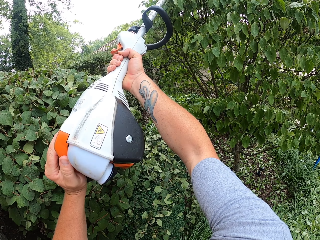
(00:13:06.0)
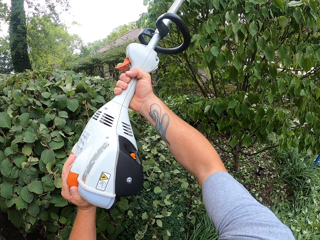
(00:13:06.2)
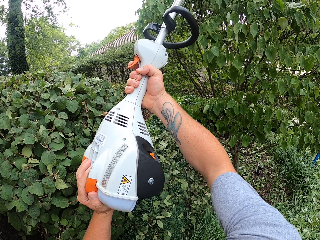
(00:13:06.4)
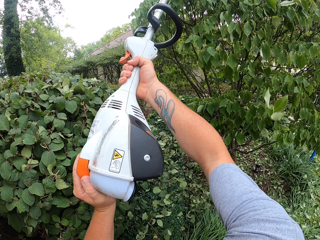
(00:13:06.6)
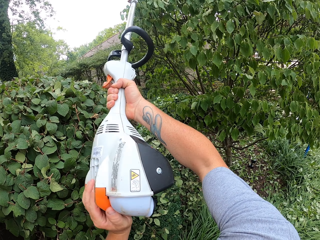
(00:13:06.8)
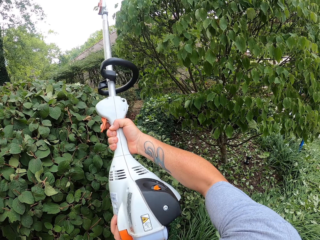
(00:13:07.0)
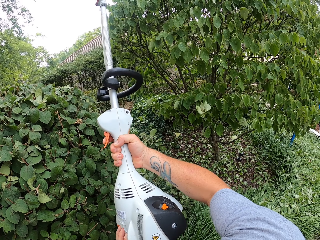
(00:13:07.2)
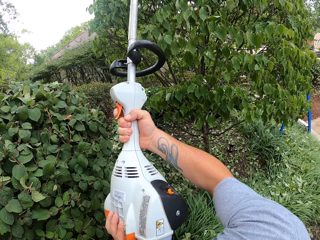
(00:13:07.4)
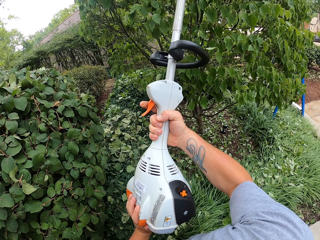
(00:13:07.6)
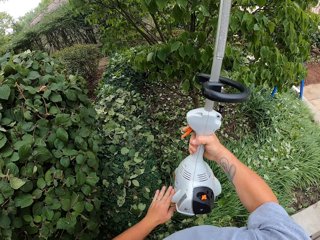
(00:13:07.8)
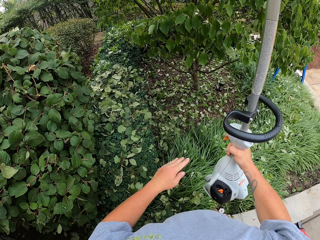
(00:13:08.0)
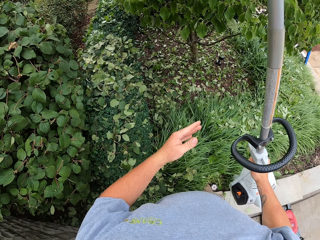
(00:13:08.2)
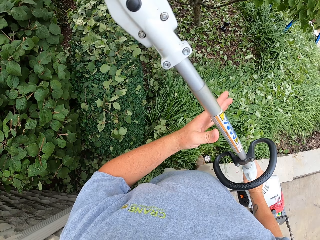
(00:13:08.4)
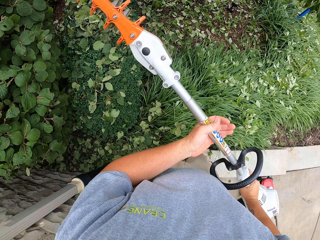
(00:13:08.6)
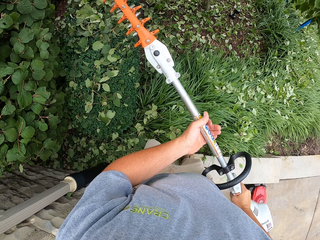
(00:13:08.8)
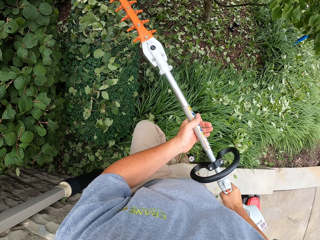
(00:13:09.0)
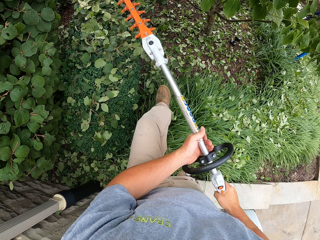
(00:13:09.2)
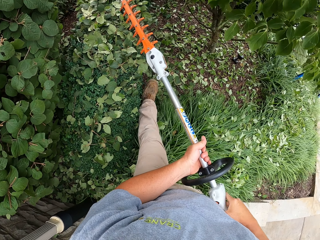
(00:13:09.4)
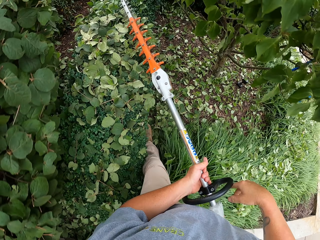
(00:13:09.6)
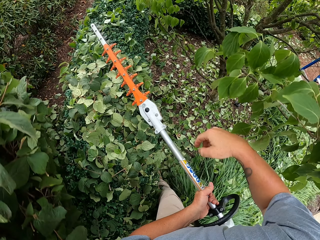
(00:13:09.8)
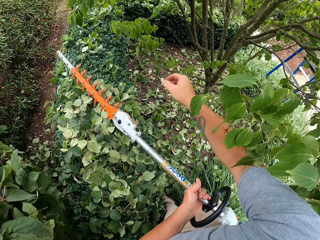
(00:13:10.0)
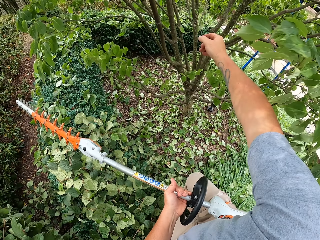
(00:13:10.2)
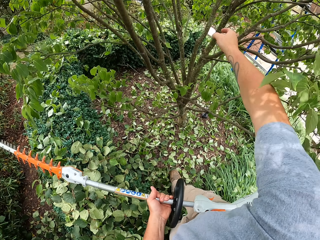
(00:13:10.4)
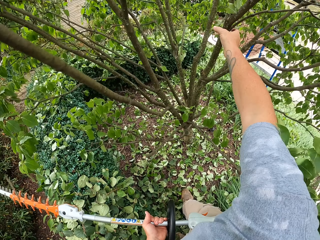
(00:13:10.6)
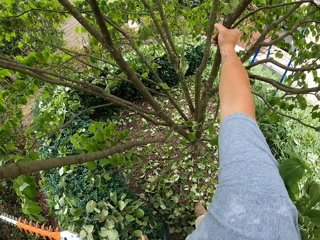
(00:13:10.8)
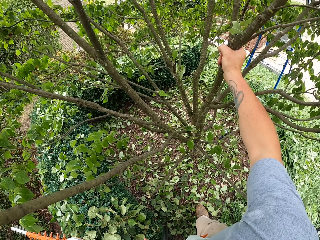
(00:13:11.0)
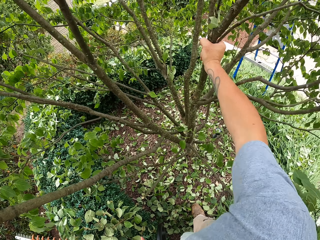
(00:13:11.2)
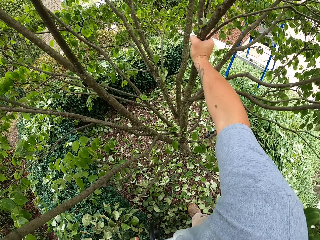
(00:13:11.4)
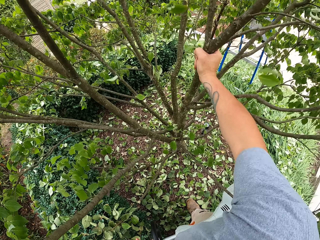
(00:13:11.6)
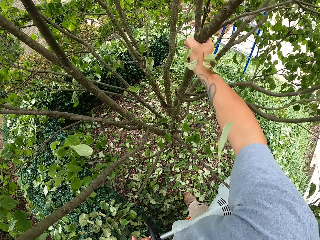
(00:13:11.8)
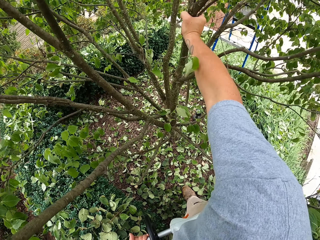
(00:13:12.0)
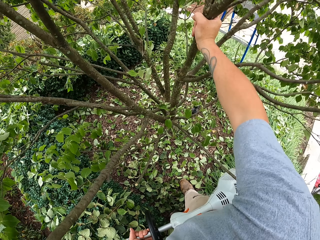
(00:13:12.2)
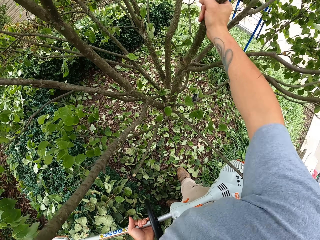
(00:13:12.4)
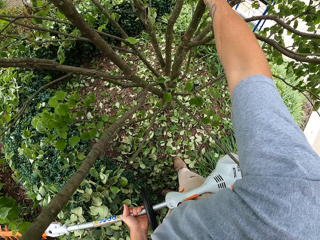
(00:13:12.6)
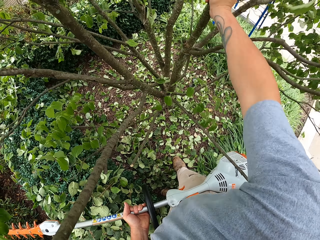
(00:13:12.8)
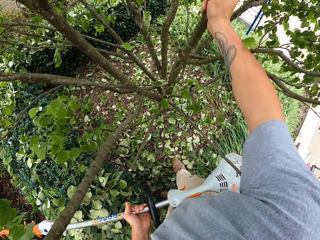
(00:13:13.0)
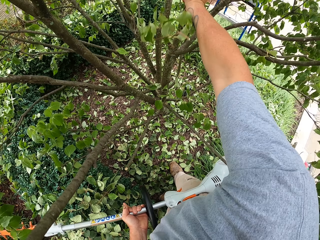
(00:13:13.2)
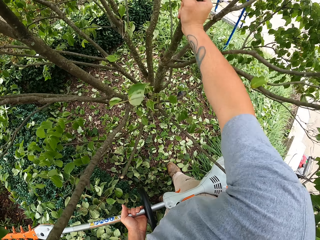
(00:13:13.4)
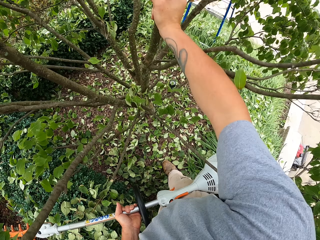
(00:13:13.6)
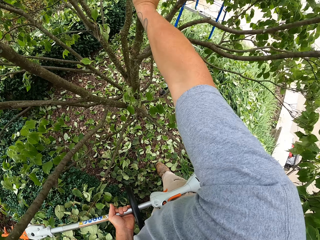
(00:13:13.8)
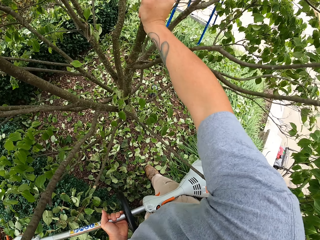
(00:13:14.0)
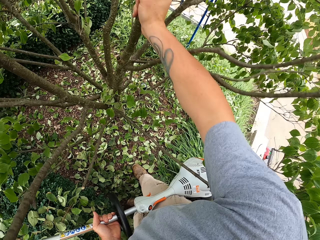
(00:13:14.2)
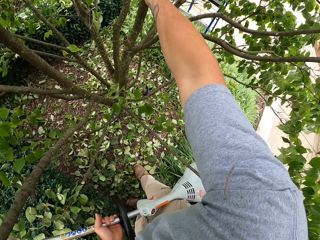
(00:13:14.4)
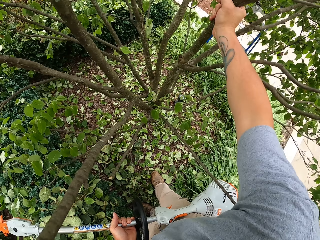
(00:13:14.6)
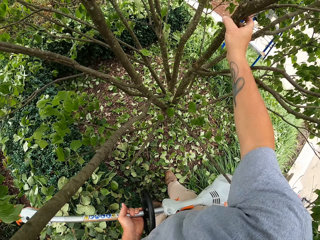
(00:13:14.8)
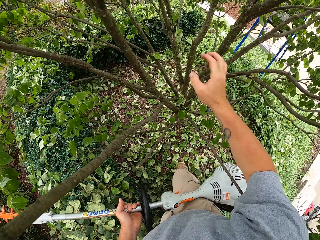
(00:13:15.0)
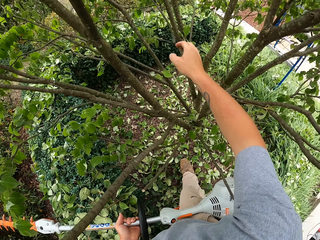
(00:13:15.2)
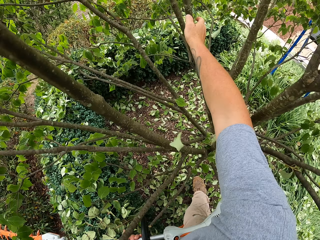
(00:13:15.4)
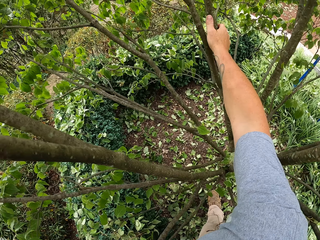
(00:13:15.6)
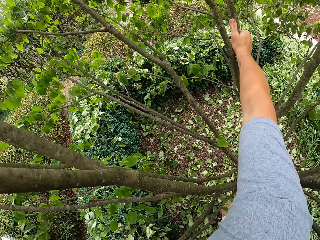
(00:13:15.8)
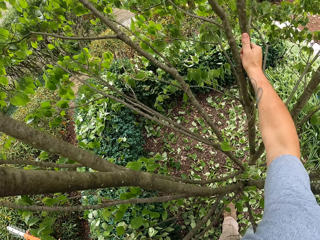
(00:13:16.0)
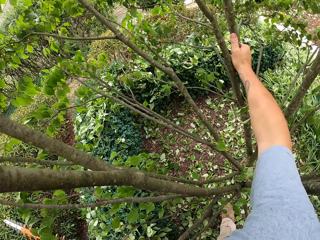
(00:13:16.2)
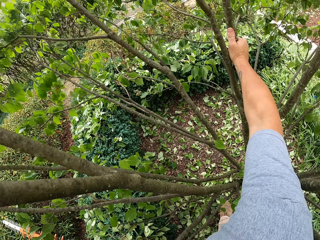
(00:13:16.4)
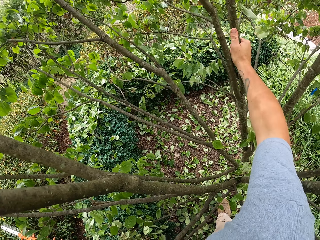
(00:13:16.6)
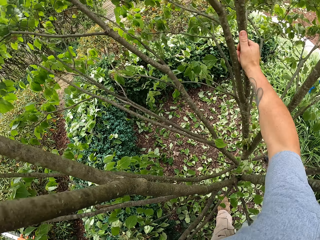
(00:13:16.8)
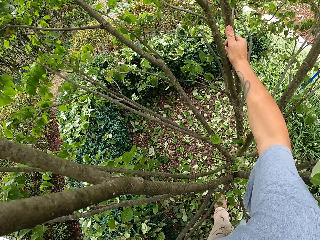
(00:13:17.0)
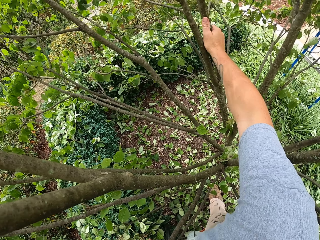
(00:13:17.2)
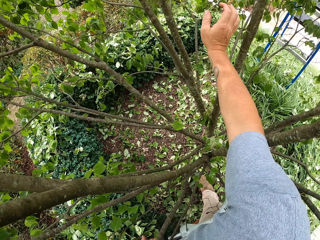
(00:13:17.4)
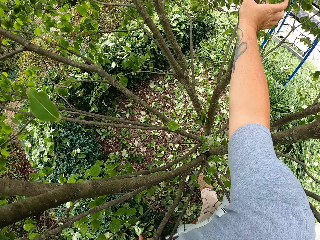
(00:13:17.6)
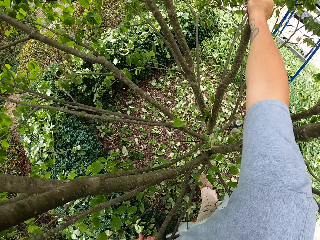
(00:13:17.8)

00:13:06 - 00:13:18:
The camera wearer holds the hedge trimmer with his left hand. He shakes the shrub.

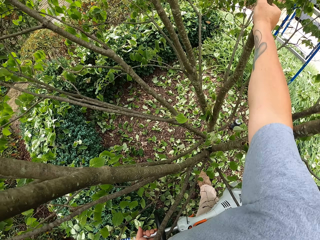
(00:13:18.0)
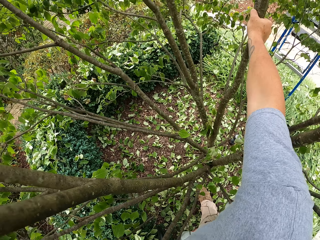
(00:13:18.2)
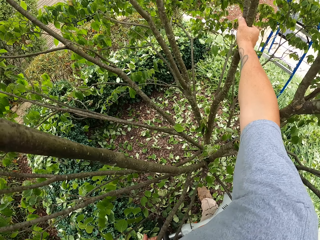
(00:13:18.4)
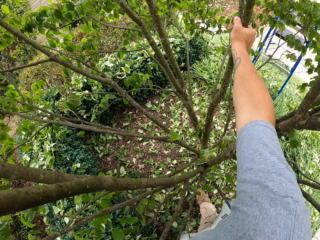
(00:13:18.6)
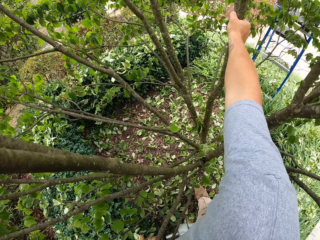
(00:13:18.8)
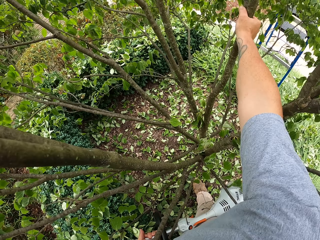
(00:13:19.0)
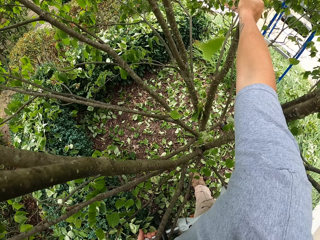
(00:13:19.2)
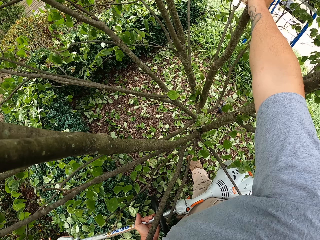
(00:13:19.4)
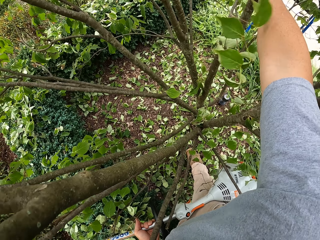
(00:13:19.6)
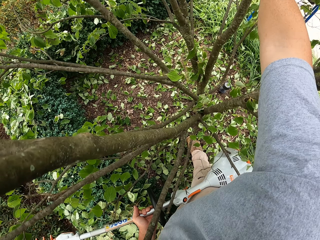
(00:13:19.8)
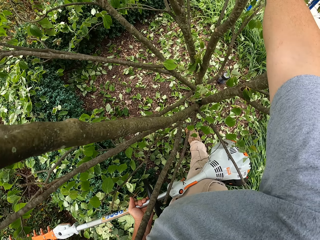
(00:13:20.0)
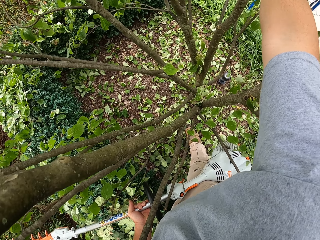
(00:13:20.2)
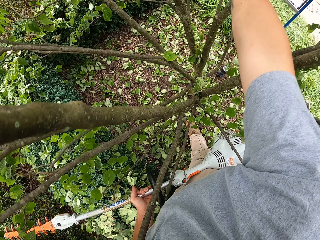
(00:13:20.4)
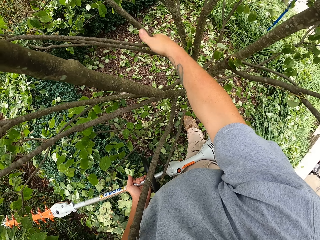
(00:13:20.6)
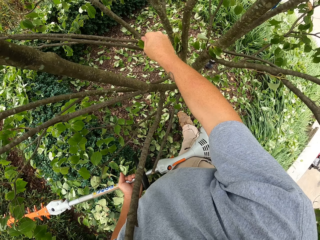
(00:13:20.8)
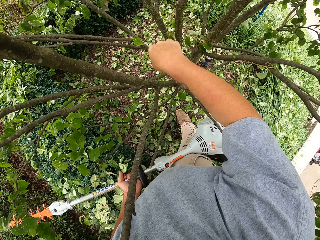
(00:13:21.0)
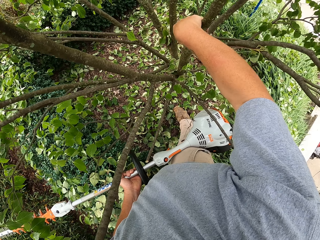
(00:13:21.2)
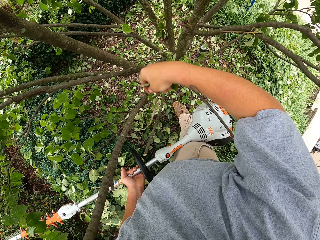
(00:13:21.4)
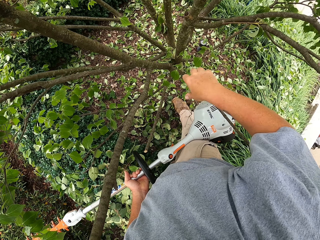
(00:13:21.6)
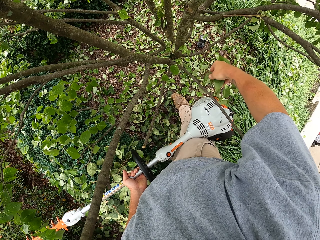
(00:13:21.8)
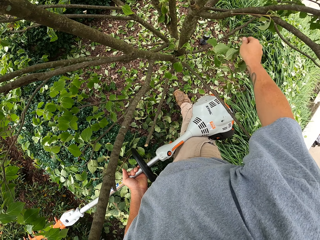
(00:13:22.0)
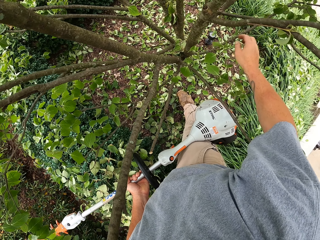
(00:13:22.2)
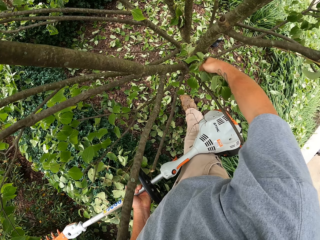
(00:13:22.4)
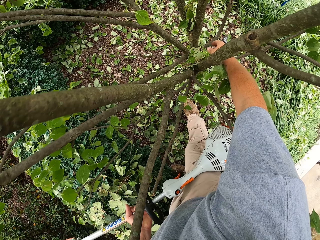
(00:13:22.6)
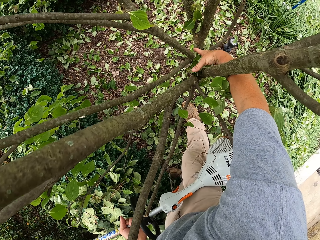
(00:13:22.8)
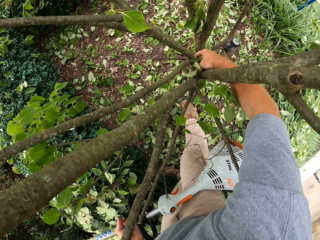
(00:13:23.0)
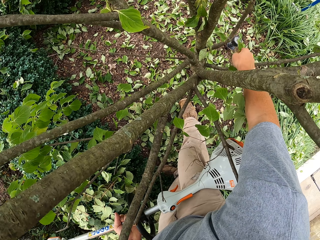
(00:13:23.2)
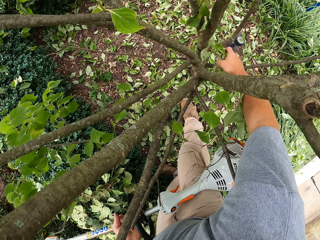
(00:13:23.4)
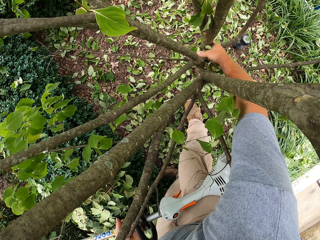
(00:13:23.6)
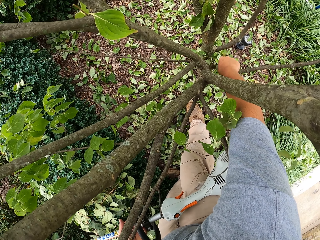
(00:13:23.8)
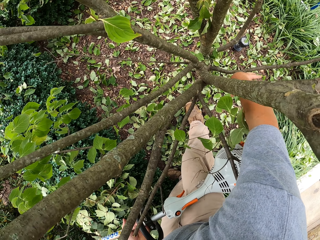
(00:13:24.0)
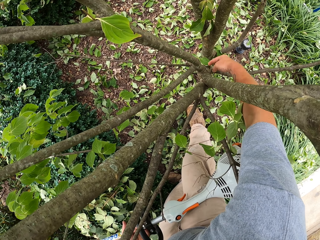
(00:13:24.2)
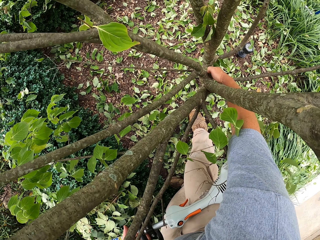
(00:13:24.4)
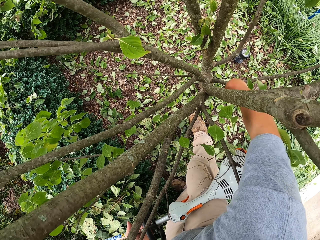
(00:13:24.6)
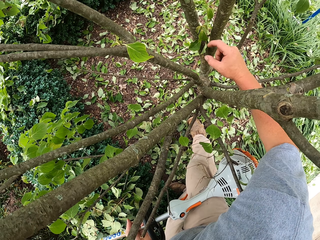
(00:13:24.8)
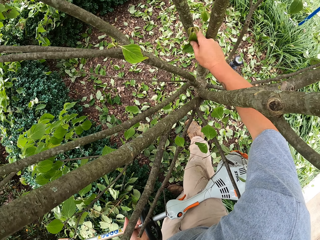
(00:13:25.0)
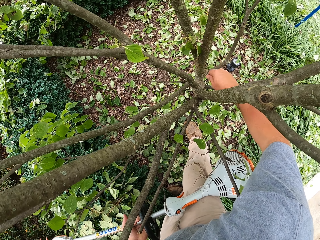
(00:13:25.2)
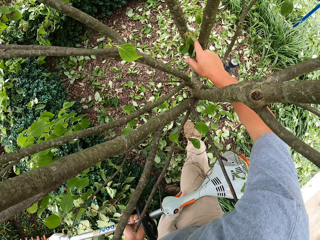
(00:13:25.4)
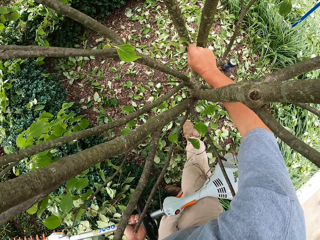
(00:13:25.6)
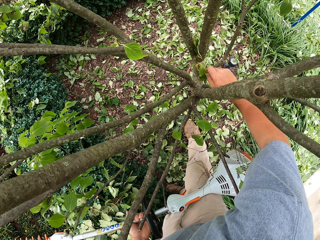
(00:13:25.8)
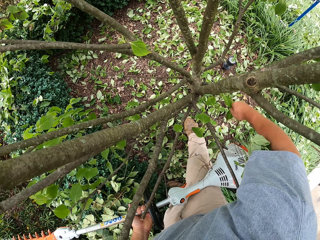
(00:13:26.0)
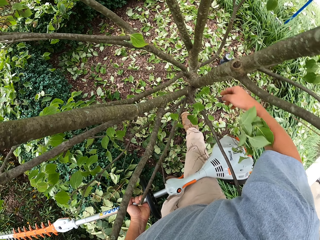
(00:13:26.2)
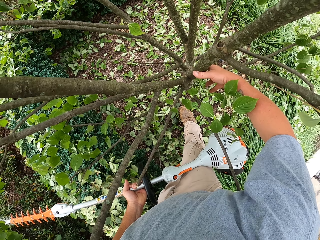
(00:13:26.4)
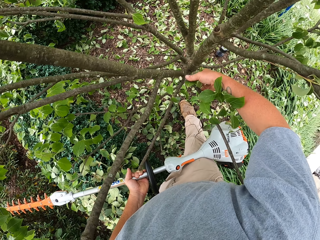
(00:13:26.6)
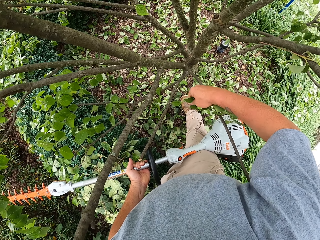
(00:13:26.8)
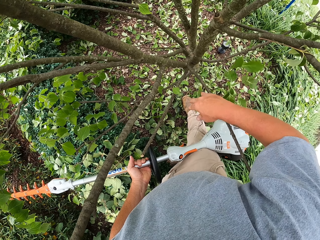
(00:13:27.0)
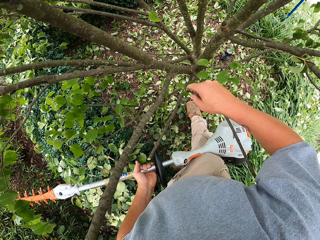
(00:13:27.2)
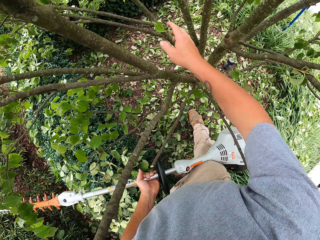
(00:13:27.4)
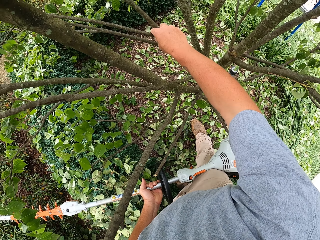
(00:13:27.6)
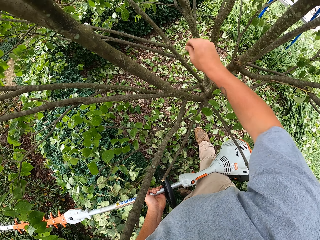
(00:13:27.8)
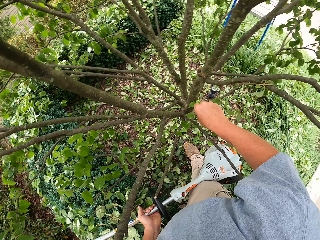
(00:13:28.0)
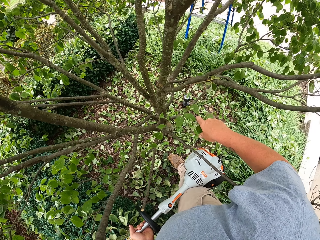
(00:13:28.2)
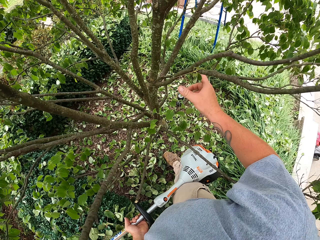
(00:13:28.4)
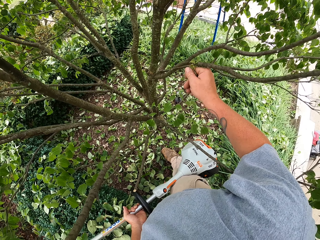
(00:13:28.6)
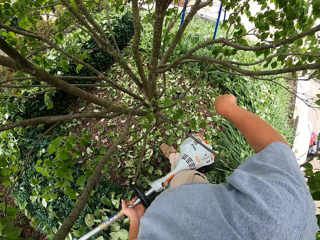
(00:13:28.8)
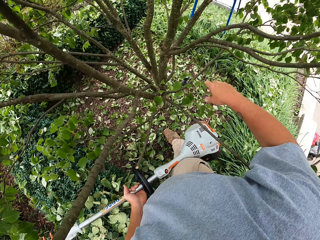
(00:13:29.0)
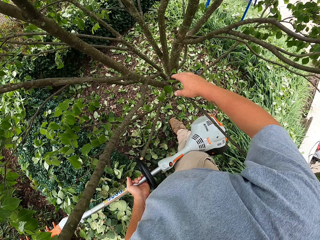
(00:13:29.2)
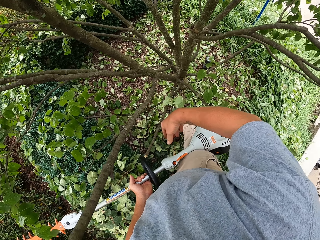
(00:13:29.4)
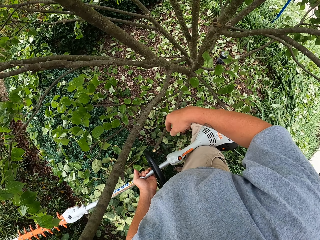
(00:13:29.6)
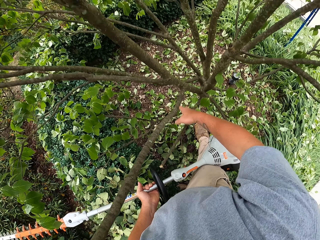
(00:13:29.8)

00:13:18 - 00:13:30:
The camera wearer removes leaves on the shrub with his hand.
